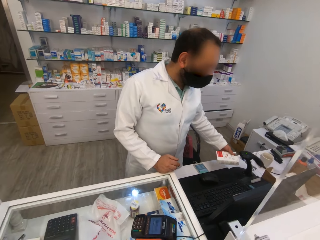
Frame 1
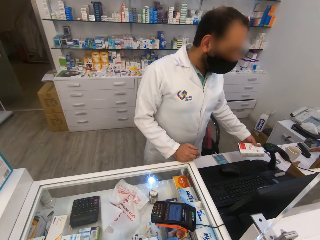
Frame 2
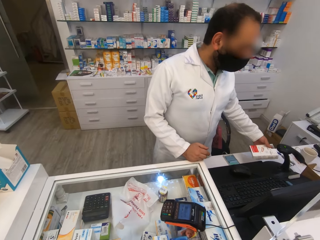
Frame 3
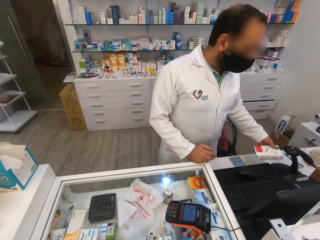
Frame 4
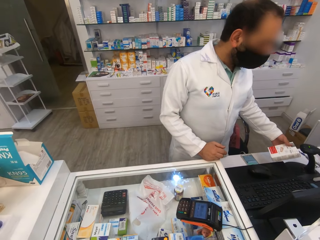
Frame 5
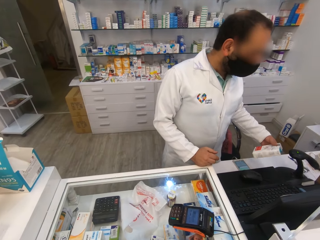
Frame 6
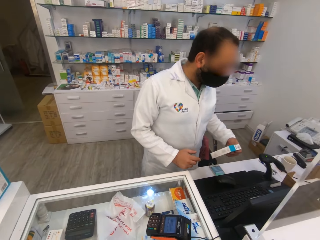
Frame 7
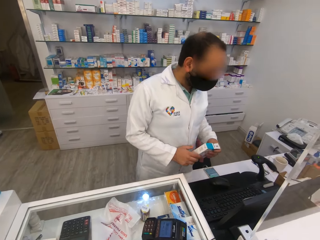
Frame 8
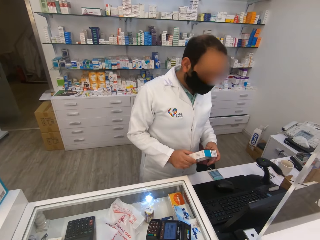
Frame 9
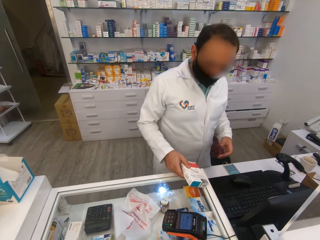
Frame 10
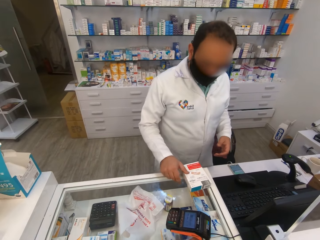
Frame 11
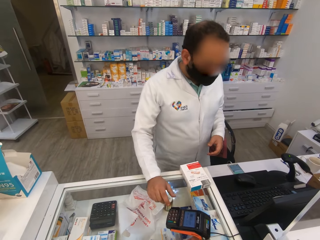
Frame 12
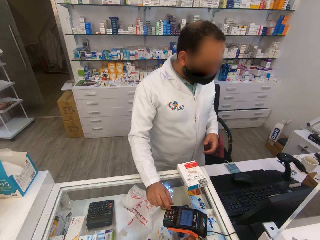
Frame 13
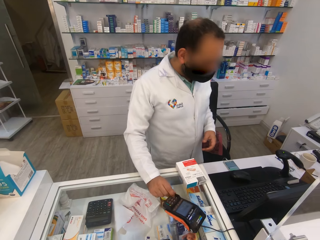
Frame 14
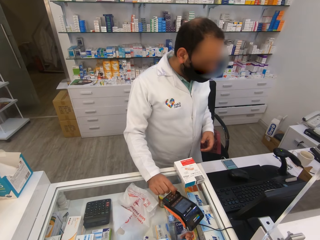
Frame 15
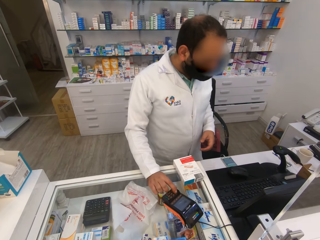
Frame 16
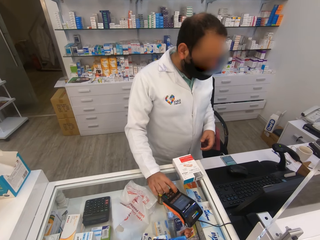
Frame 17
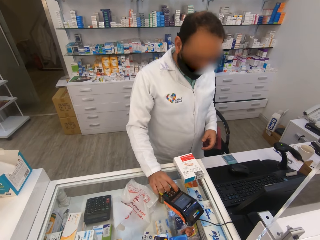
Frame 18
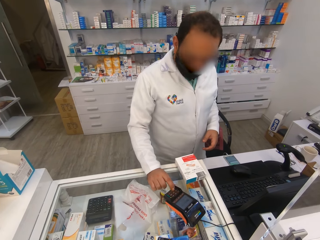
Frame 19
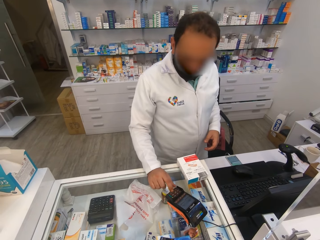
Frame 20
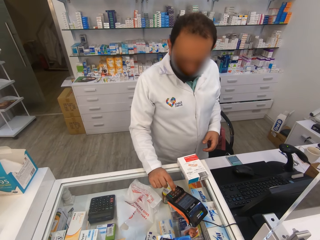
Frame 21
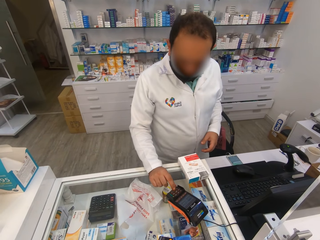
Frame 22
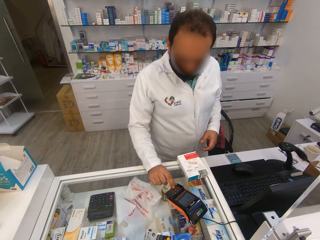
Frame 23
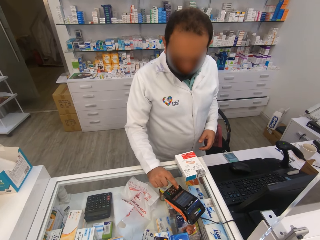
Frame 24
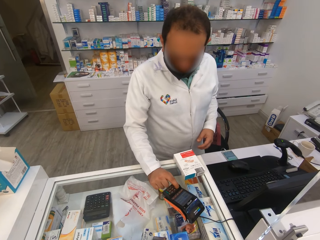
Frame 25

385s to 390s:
The man dials the card reader.

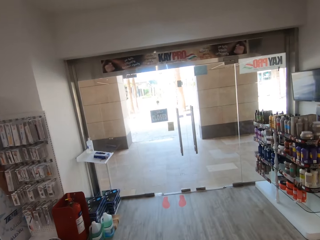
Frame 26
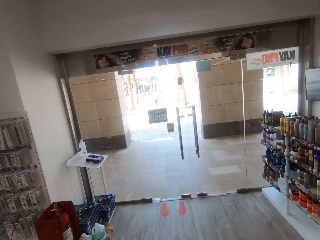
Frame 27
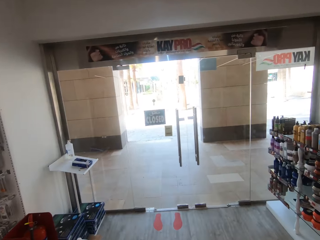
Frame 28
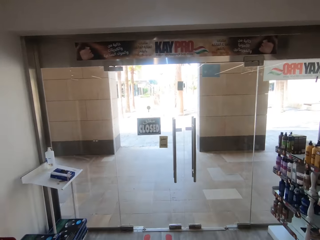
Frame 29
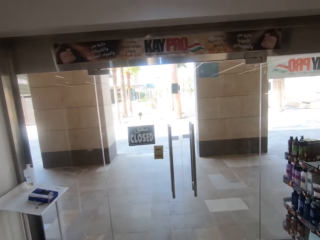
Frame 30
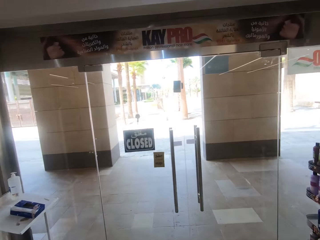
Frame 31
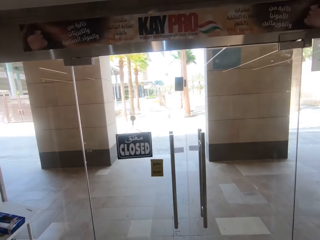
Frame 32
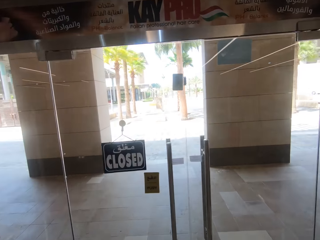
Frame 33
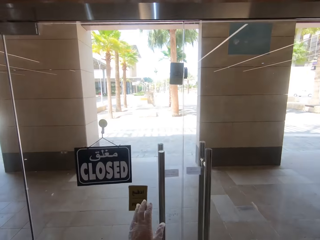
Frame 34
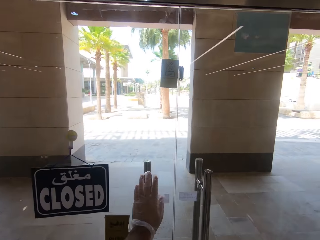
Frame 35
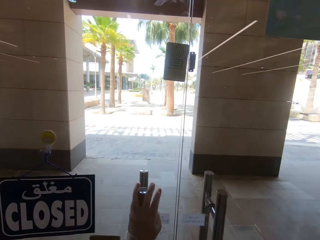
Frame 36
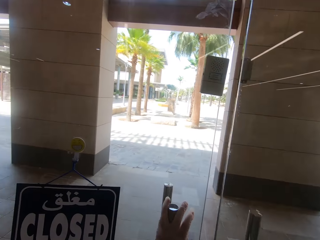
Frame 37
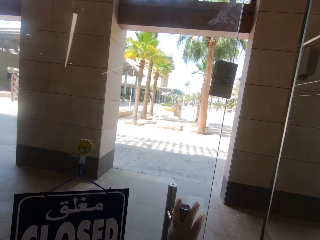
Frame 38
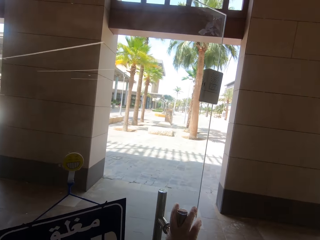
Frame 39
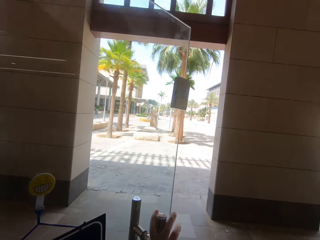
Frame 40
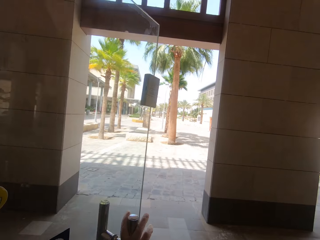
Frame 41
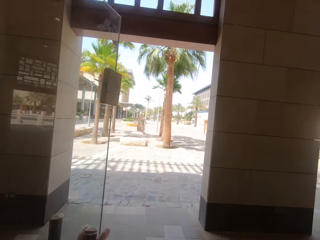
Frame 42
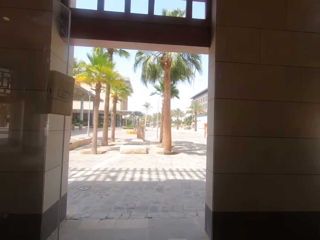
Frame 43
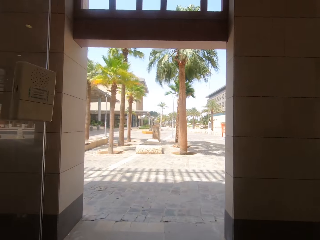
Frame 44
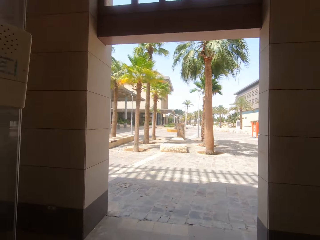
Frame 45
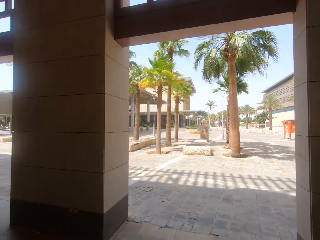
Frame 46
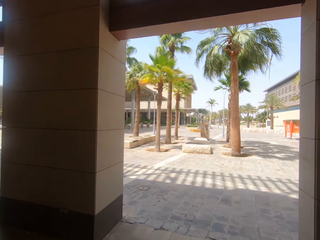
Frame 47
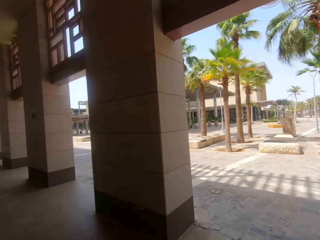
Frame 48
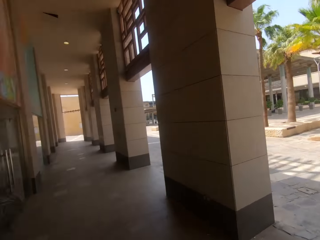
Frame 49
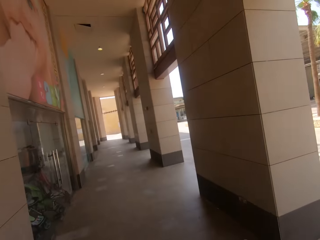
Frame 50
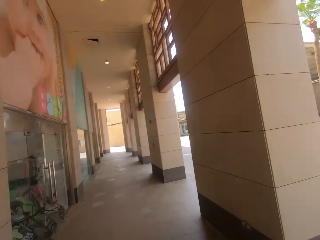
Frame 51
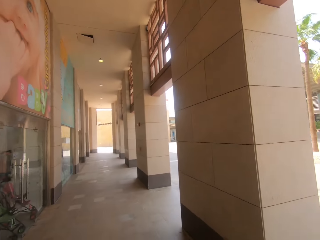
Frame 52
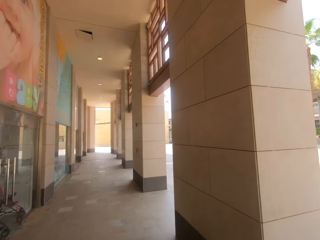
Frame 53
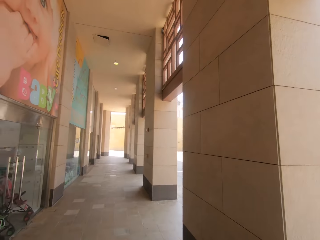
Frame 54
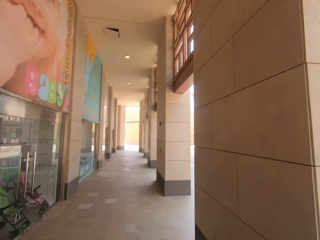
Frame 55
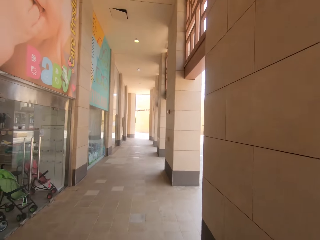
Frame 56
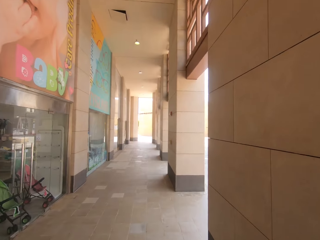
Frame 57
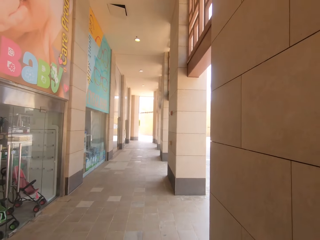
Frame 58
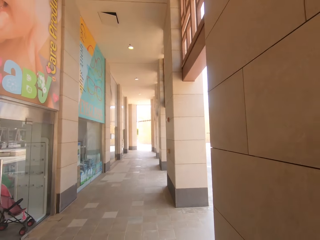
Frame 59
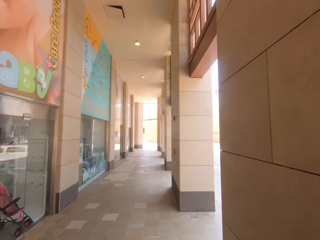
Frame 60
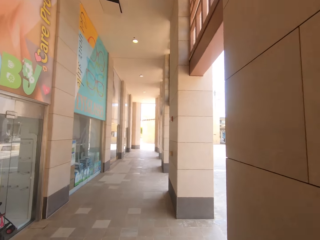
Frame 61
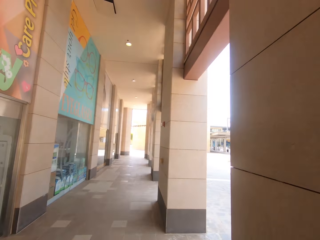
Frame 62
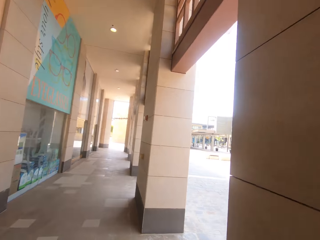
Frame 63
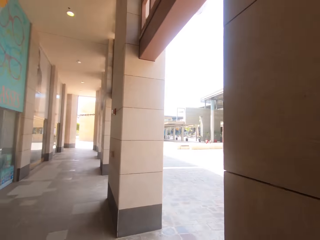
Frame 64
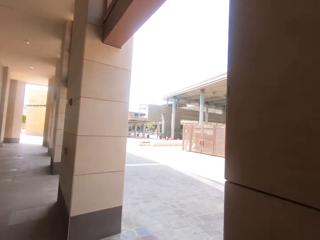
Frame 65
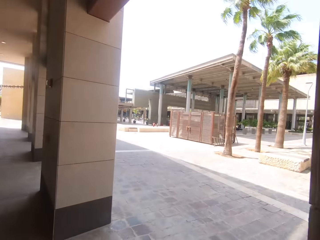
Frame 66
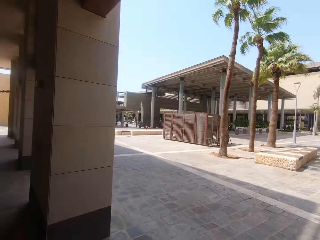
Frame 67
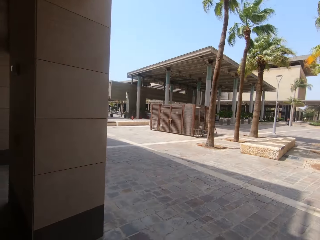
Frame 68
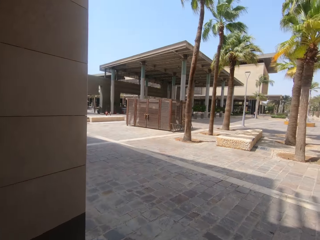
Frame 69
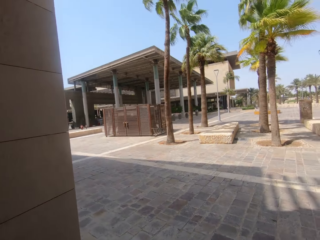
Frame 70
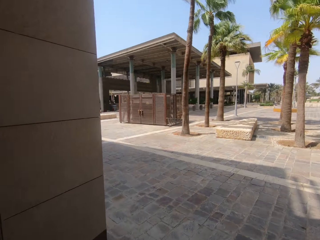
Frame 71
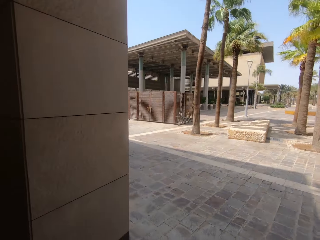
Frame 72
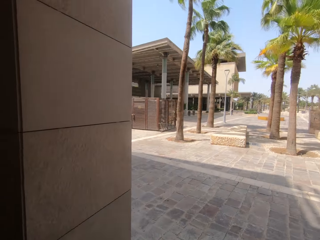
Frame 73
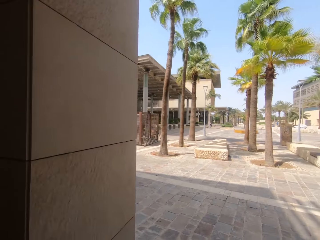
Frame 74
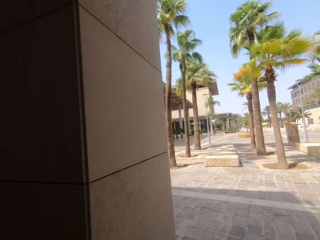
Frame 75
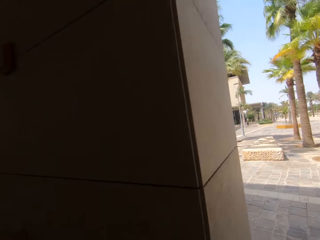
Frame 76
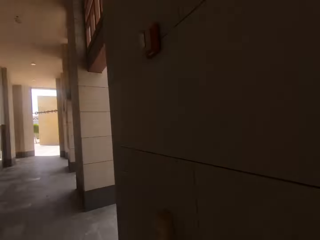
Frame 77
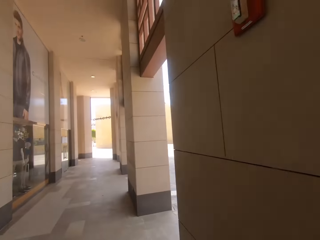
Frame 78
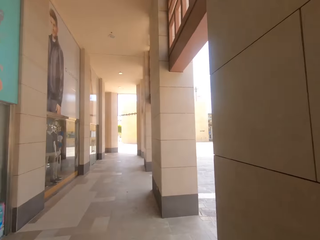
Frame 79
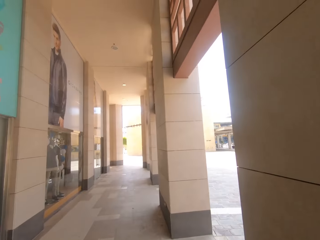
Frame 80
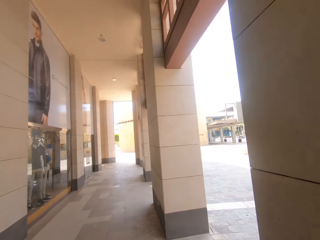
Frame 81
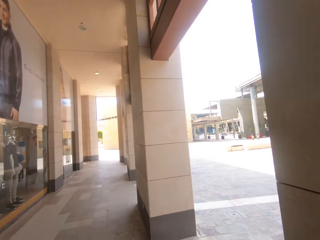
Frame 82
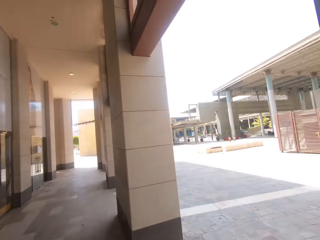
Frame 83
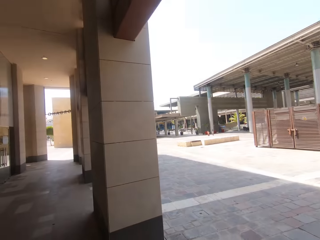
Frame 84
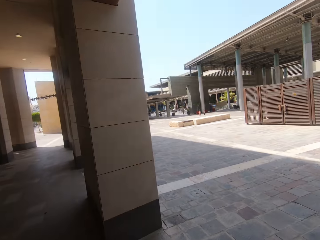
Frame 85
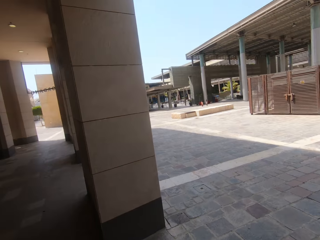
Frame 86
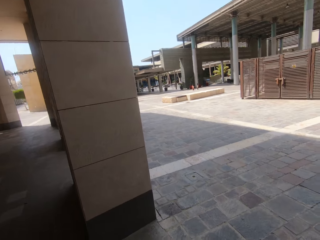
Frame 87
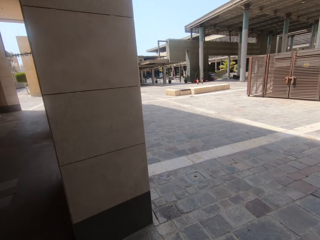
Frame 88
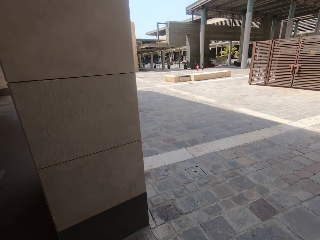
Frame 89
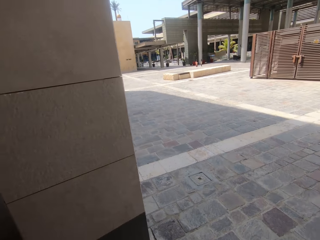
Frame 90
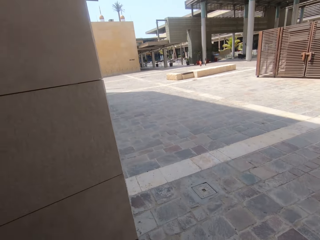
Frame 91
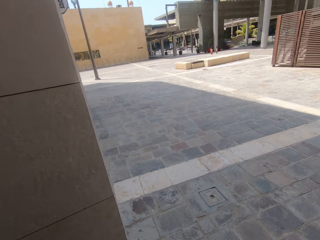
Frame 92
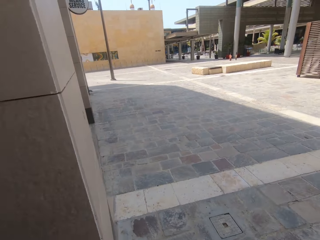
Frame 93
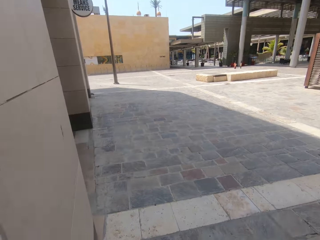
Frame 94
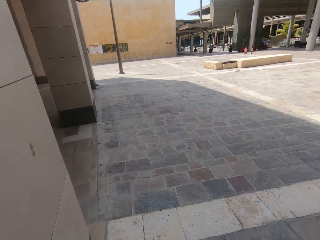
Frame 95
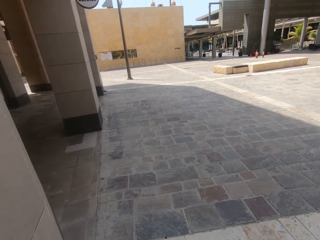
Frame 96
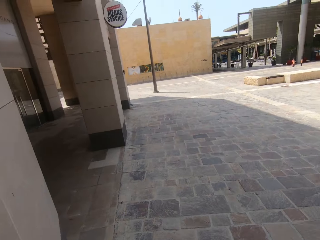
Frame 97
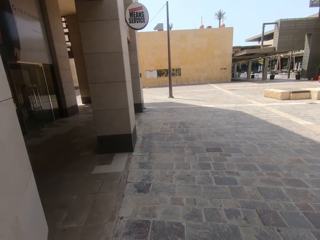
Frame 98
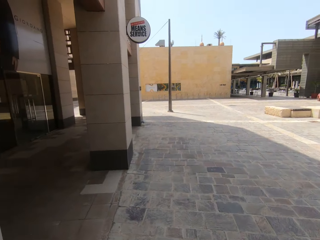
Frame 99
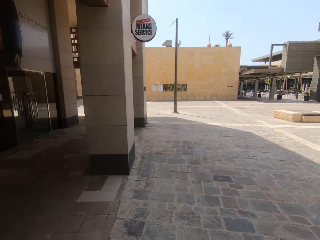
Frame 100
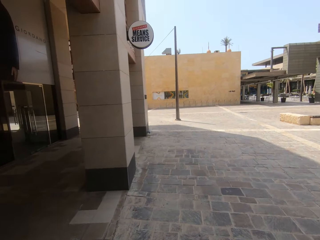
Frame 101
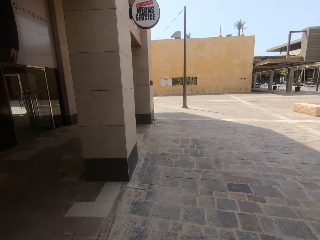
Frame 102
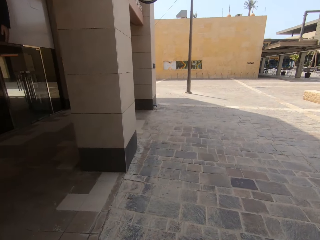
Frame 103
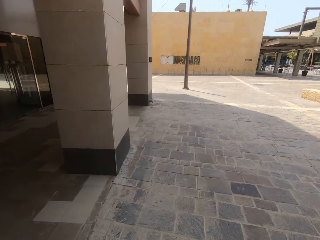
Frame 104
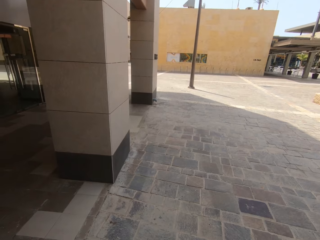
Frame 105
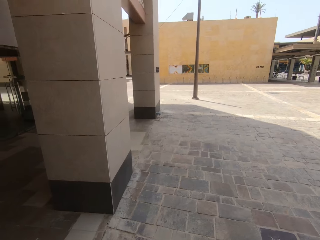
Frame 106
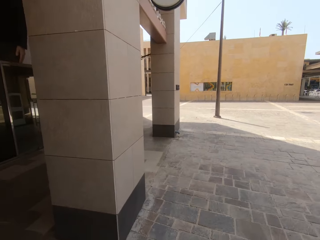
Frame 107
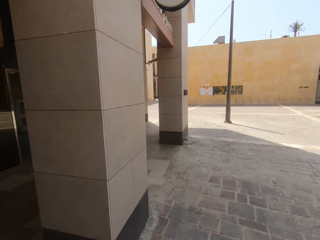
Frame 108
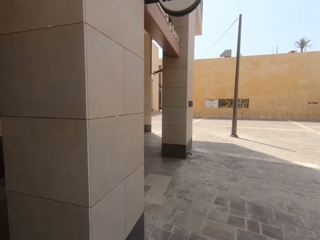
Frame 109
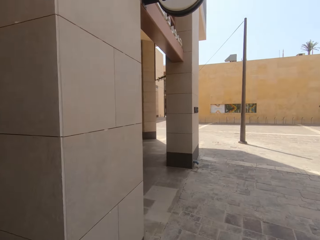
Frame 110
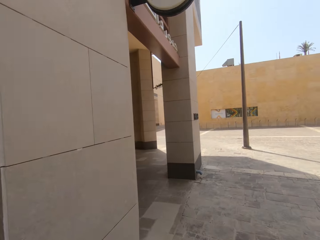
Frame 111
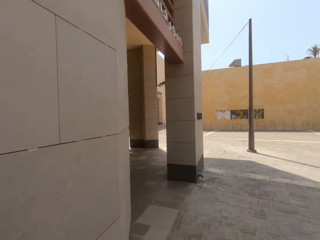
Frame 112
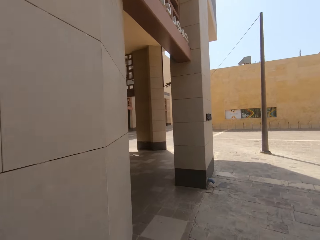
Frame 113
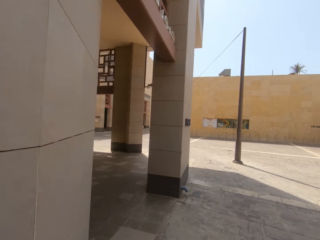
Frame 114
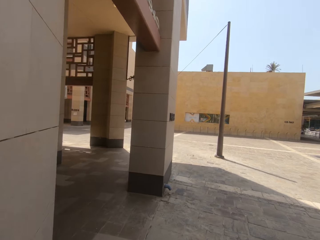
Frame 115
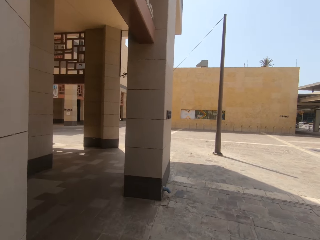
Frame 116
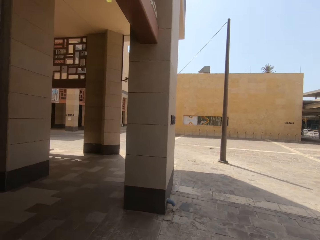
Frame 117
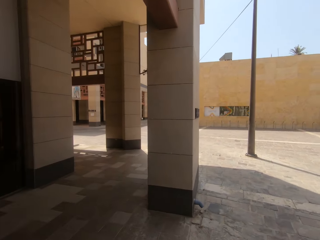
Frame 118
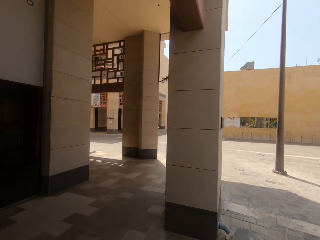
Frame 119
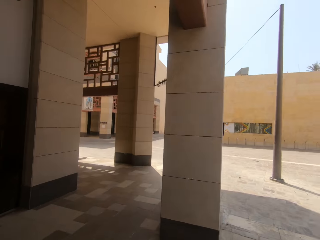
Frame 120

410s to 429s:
The camera wearer opens the door. They walk around outside.
